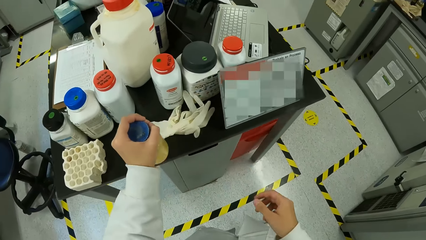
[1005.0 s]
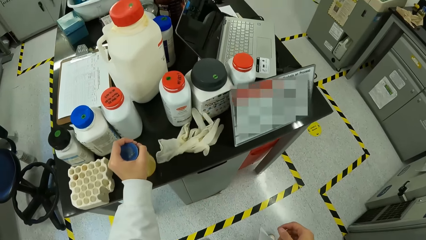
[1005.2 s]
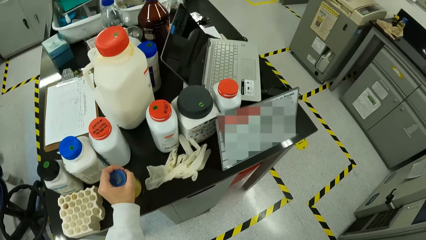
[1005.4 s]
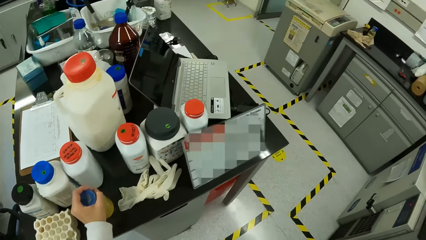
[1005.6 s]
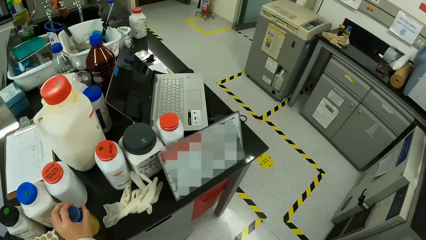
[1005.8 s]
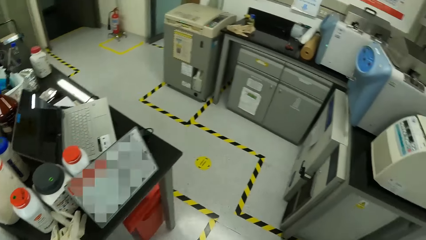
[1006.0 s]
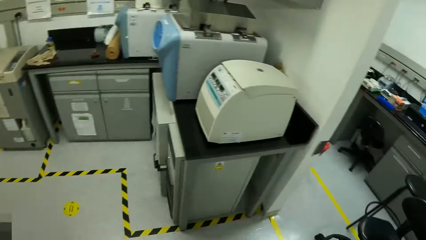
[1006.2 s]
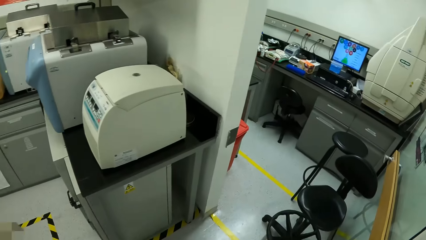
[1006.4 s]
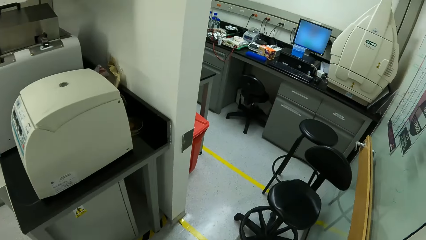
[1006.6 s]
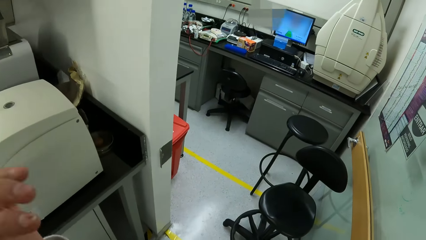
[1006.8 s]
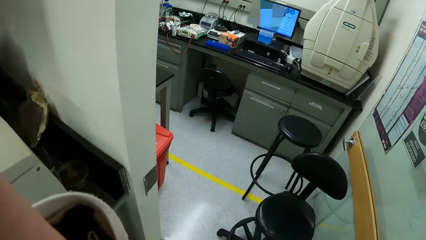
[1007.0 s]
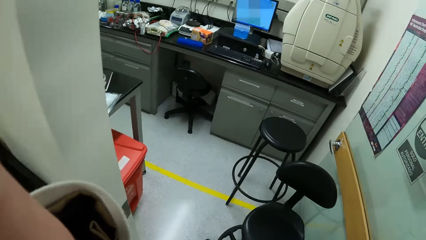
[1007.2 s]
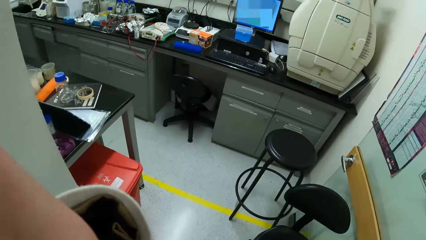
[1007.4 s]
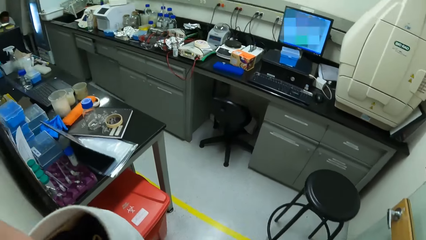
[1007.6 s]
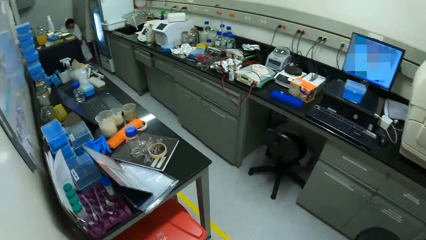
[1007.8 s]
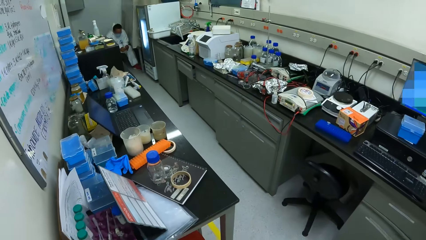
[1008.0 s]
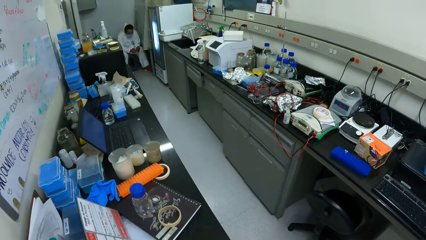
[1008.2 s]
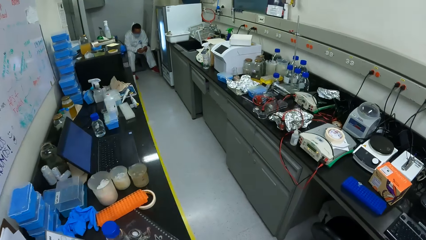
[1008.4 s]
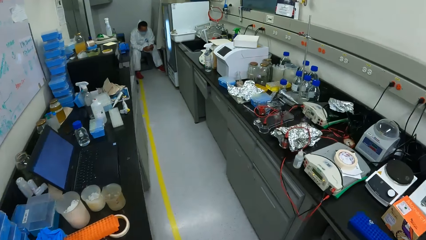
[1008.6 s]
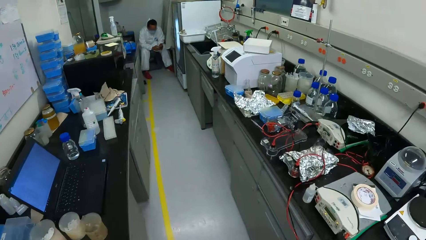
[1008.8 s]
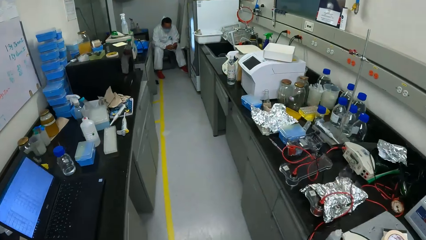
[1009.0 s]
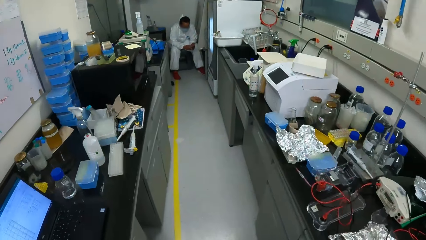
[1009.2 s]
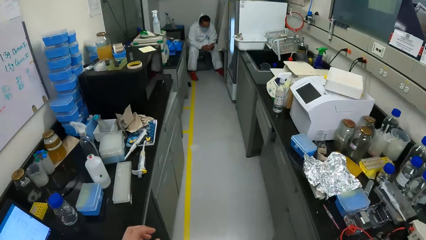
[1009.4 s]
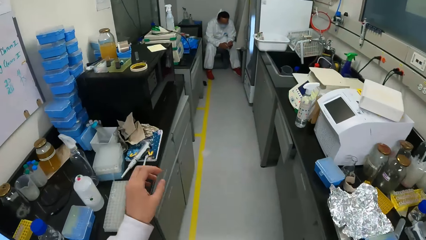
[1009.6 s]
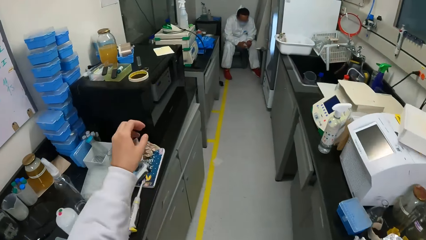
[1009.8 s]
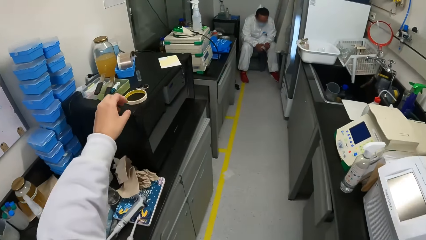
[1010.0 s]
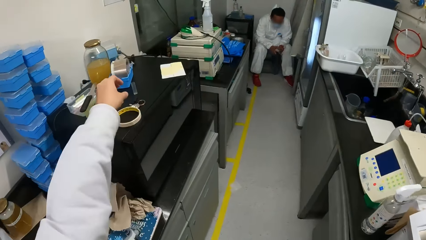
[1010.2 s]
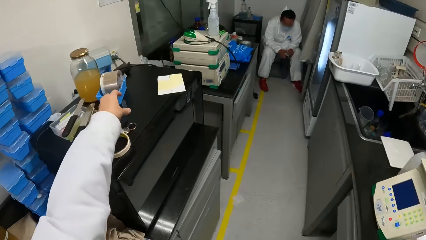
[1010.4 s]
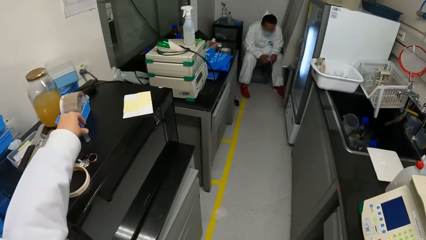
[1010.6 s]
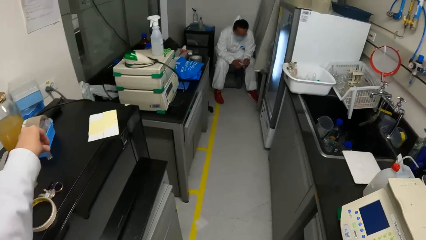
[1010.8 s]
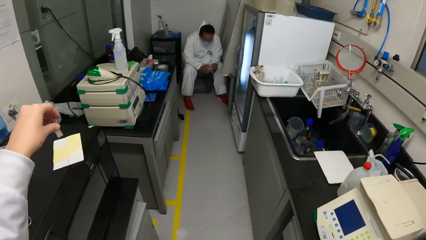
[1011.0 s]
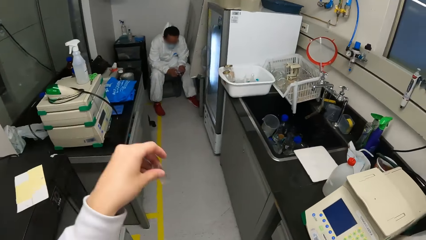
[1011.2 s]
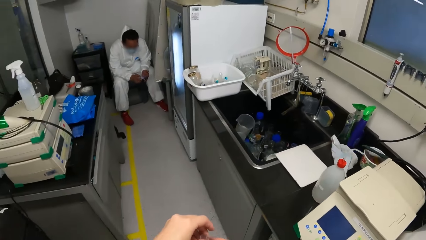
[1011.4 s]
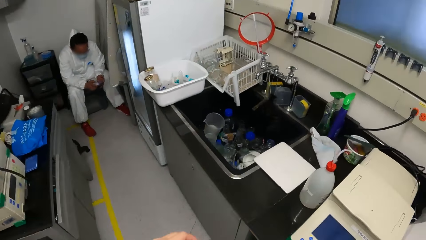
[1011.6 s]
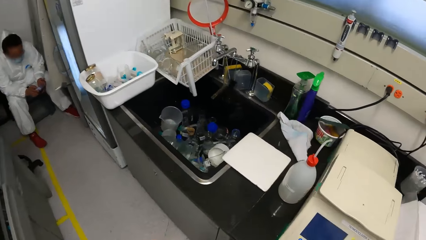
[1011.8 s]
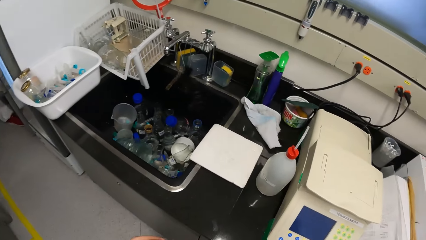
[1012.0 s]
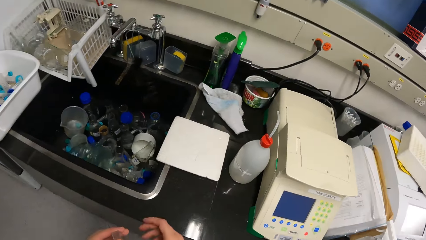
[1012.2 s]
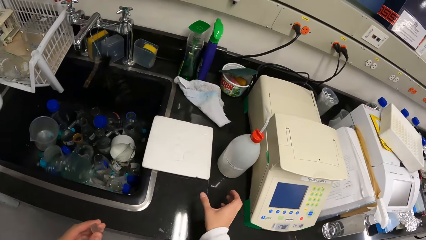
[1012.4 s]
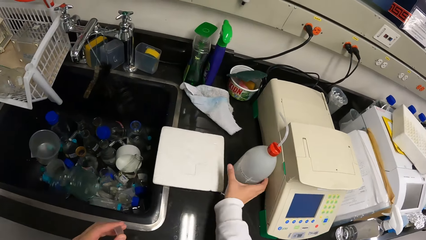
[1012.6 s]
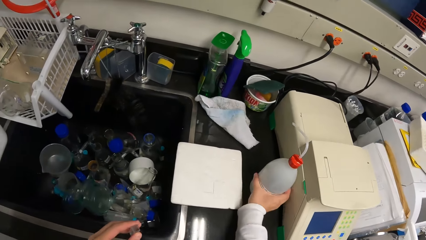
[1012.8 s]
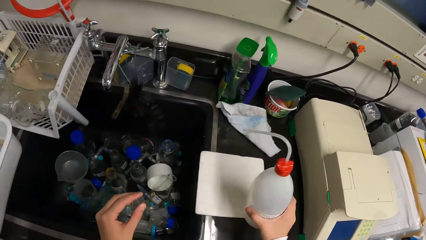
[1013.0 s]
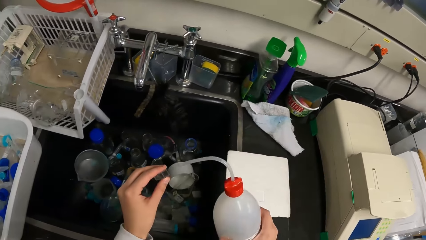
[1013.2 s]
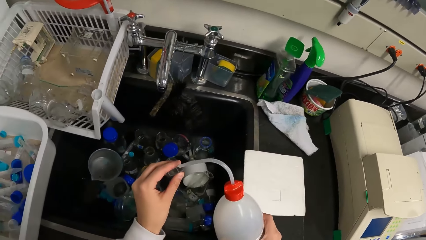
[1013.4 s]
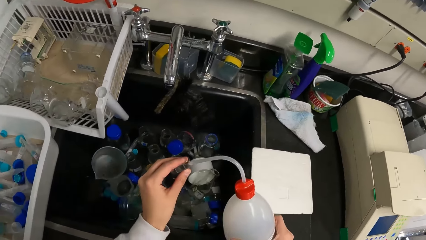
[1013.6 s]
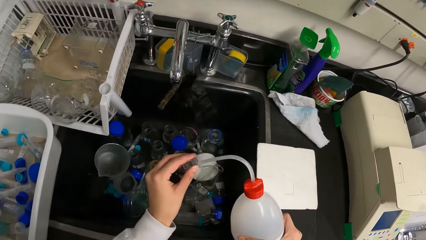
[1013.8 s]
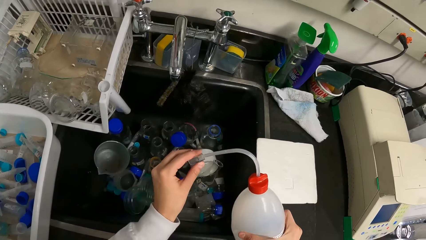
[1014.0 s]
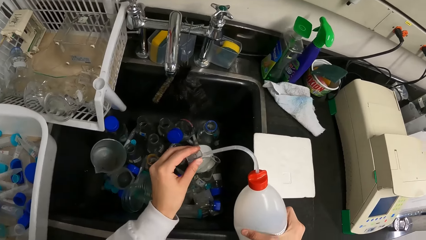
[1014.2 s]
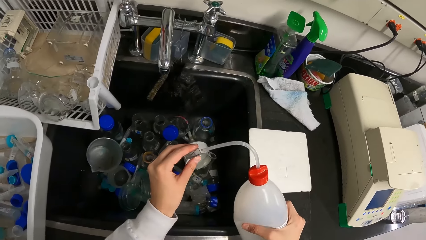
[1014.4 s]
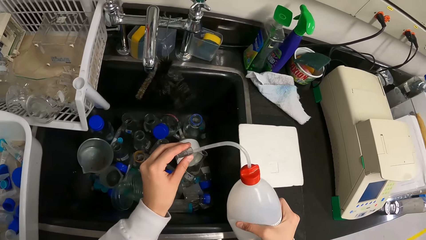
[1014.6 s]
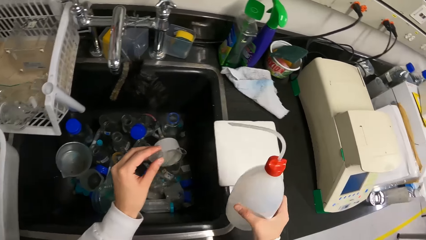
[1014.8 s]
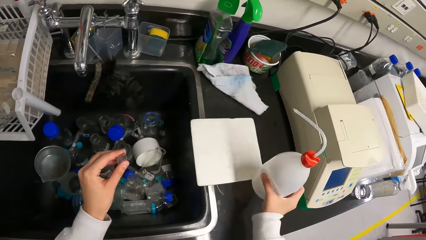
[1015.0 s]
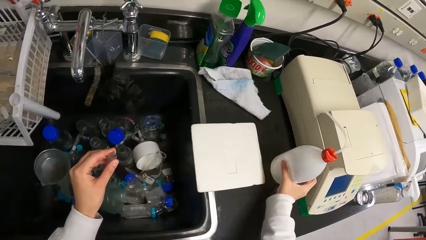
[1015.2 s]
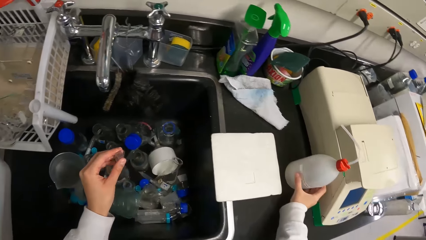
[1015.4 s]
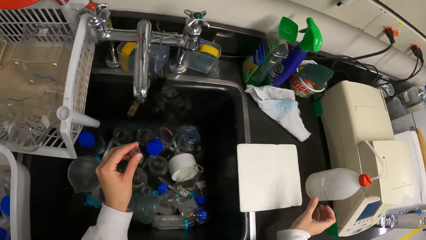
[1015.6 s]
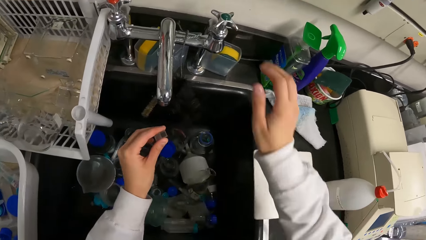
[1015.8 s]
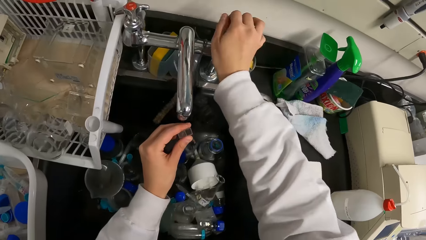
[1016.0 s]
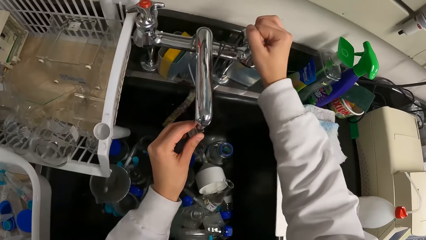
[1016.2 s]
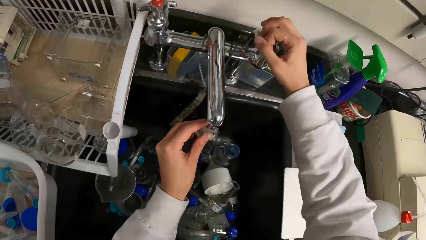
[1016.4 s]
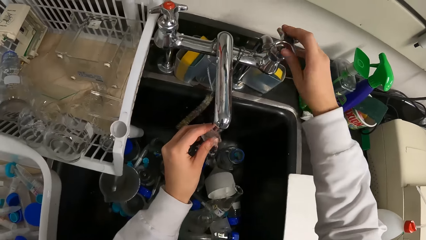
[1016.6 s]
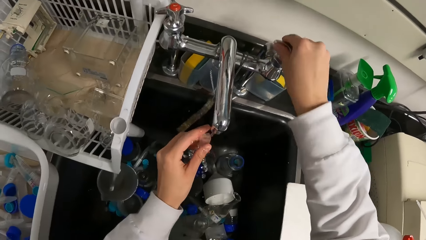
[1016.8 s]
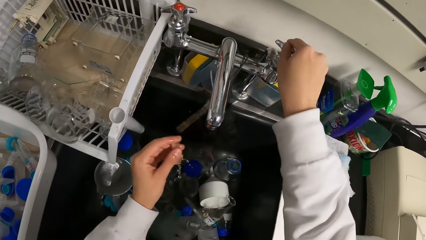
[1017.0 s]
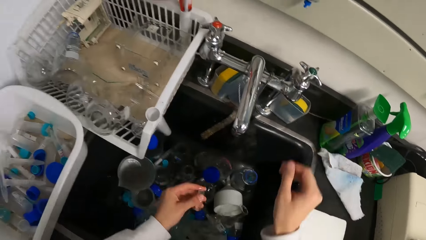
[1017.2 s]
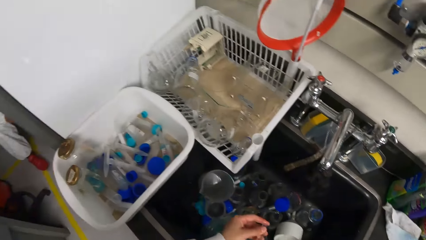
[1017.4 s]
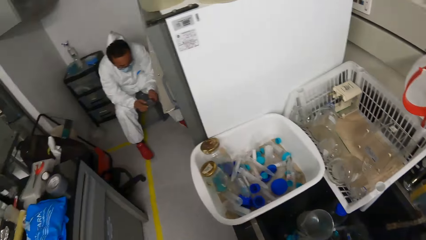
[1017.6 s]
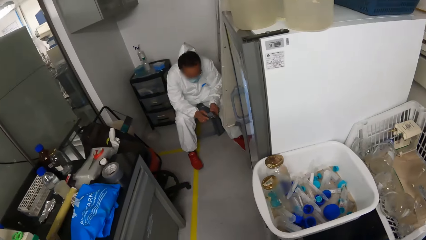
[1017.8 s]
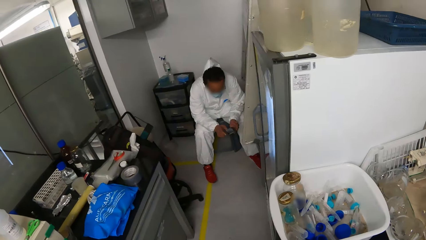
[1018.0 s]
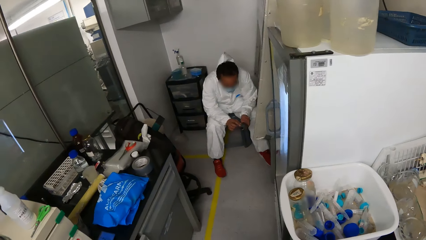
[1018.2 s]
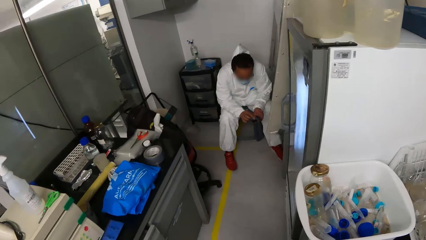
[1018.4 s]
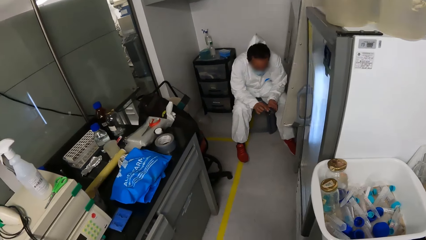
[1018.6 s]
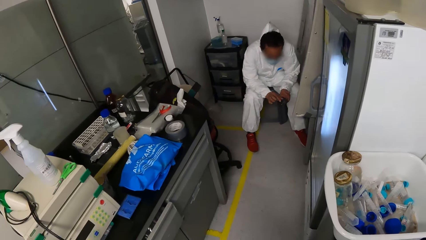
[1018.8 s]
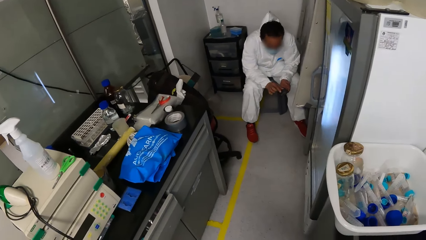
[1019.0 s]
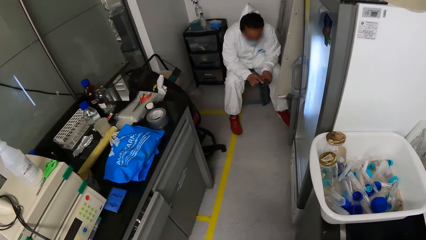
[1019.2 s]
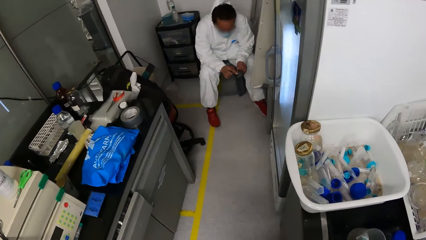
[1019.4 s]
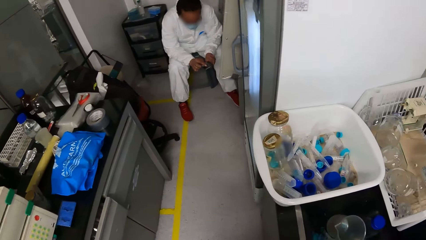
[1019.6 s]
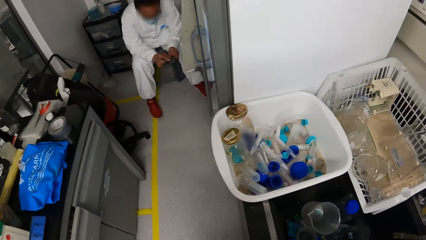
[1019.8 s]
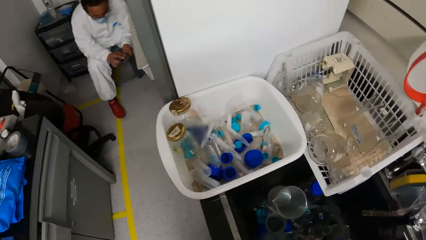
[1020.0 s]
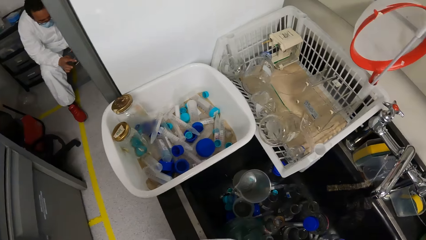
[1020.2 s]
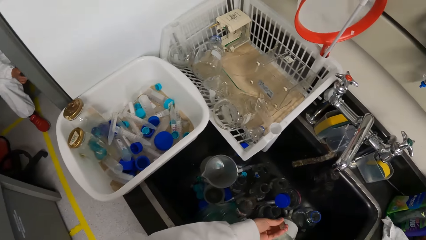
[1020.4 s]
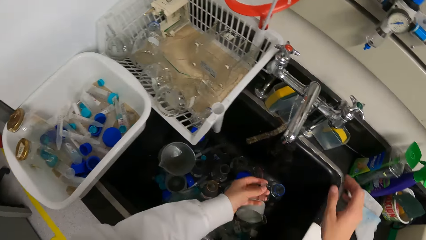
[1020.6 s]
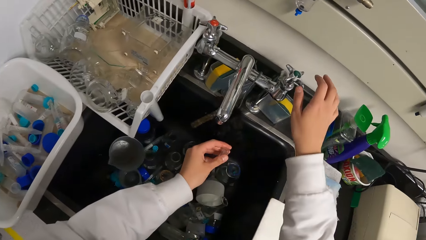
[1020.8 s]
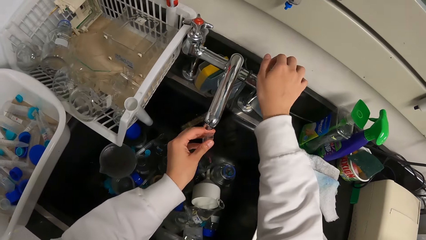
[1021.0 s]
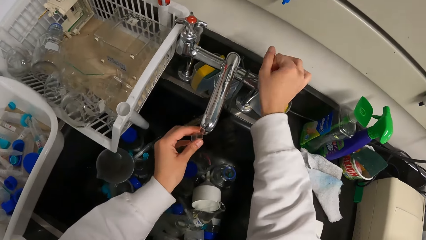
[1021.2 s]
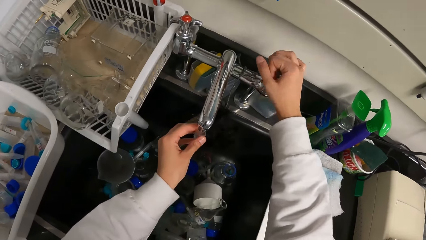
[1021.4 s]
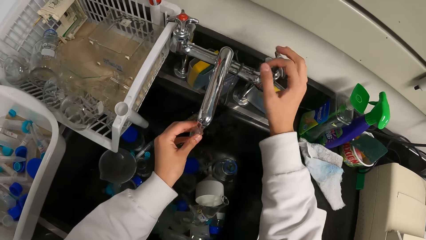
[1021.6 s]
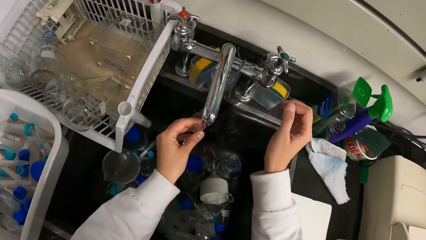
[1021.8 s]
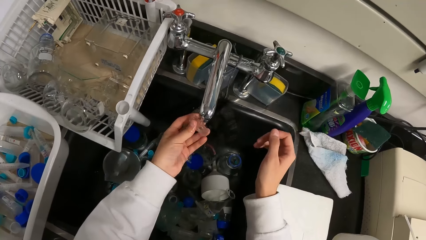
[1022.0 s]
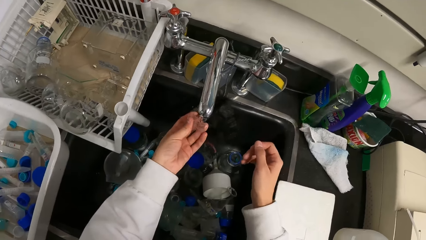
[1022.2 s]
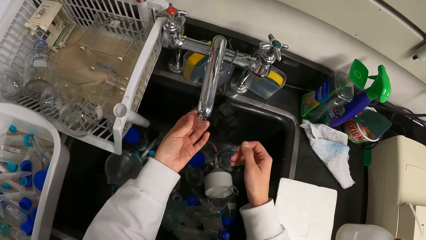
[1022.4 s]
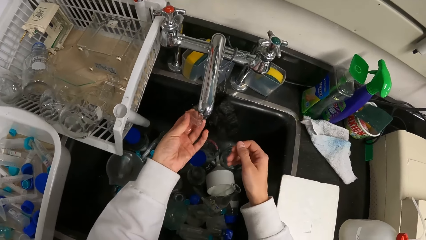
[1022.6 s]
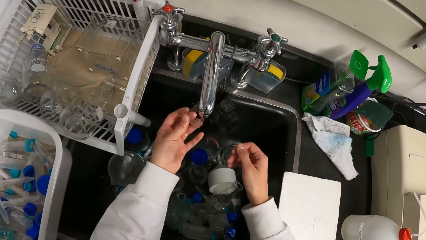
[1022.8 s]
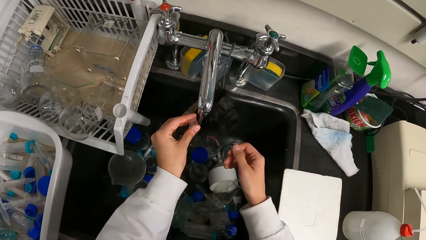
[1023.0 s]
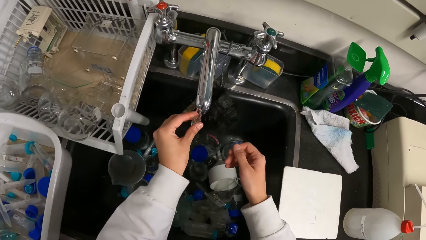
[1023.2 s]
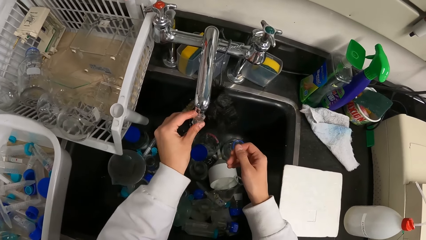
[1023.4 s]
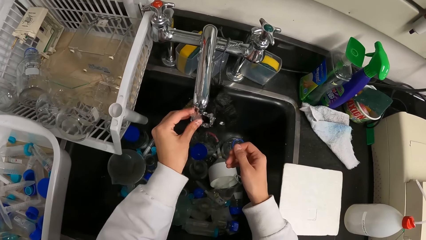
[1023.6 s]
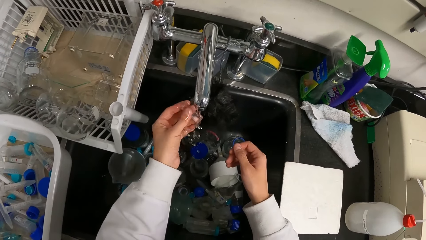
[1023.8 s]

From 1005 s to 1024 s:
The camera wearer removes her right hand from the jar in both hands. She places the jar on the slab with her left hand. She moves around. She walks out of the room through the door. She picks the sample cup or specimen tube from the top of the microwave with her left hand. She picks a bottle on the slab with her right hand. She sprays something into the tube. She pours some liquid soap in the bottle in her right hand. She places the bottle on the slab with her right hand. She opens a tap with her right hand. She collects some water into the sample cup in her left hand. She closes the tap with her right hand. She cleans the tube. She shakes the sample cup with her left hand. A man scrolls his phone. The camera wearer looks around. She opens the tap with her right hand. She rinses the cup in her left hand under the tap water.
